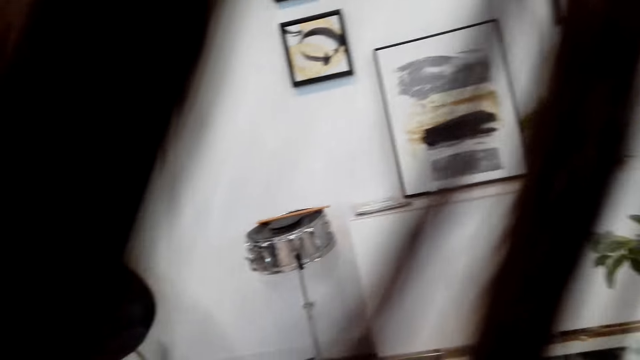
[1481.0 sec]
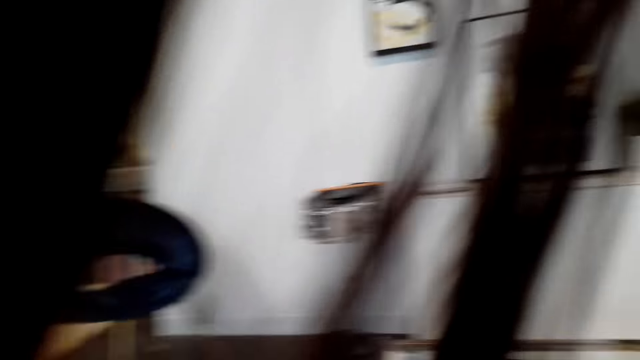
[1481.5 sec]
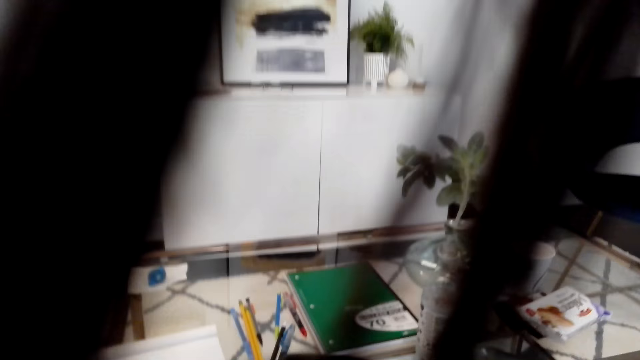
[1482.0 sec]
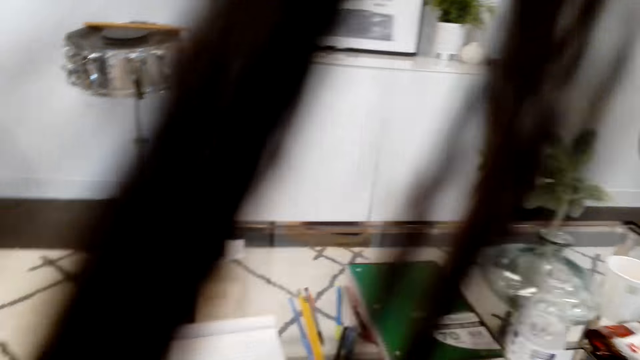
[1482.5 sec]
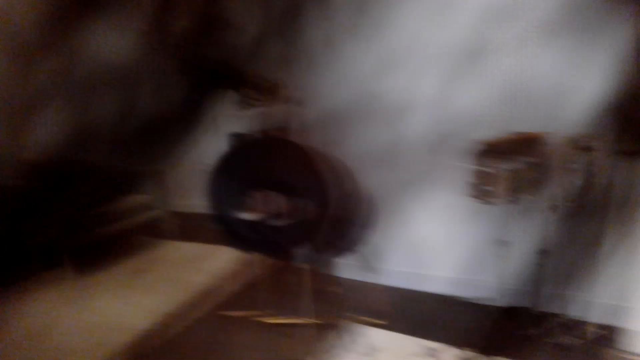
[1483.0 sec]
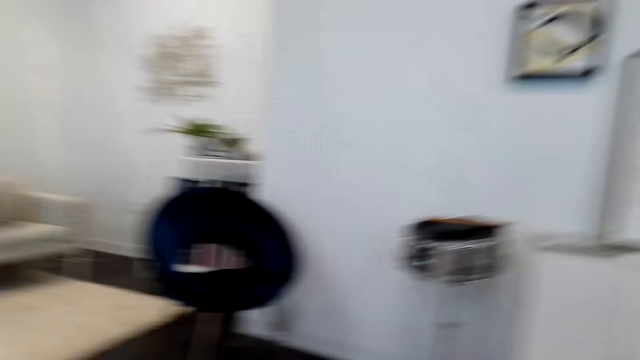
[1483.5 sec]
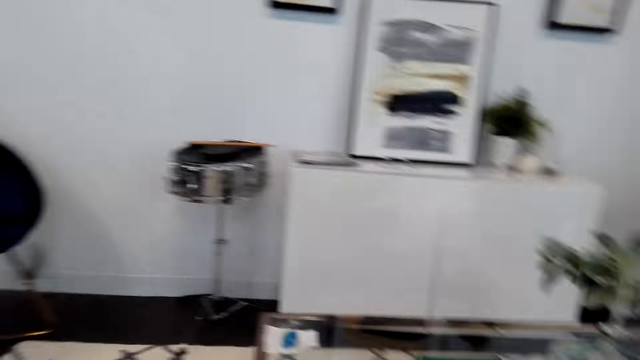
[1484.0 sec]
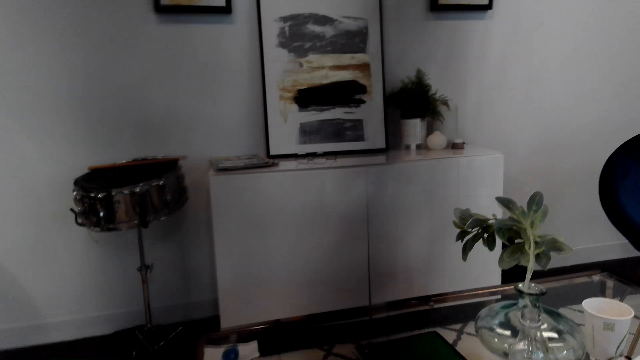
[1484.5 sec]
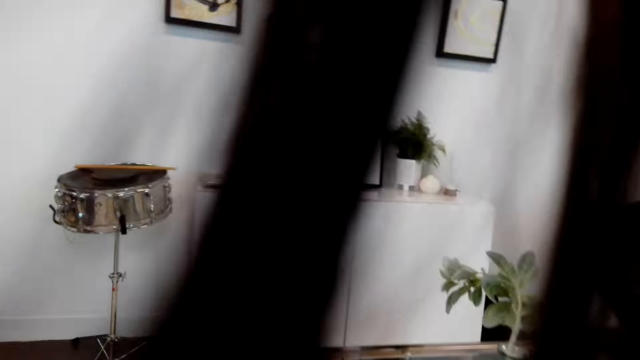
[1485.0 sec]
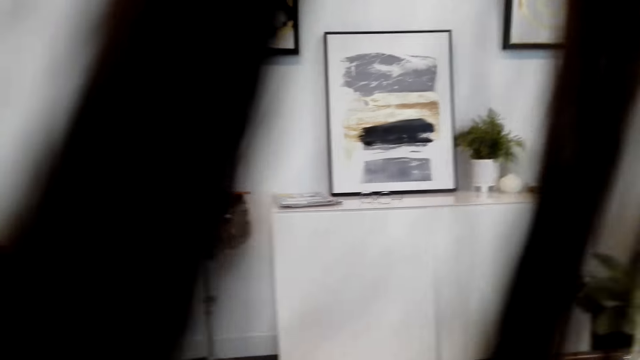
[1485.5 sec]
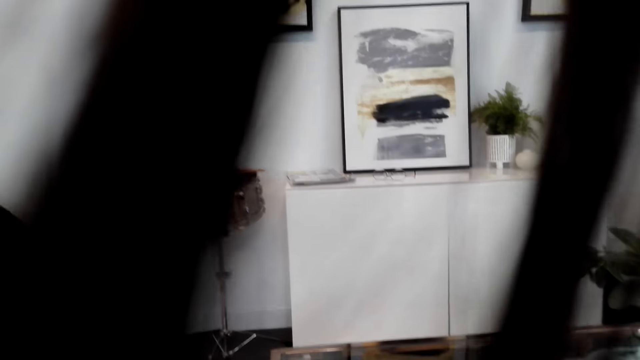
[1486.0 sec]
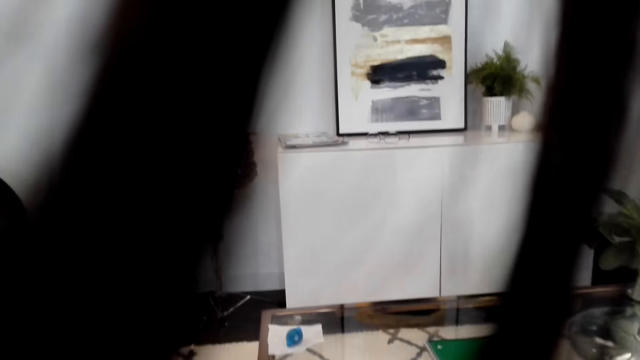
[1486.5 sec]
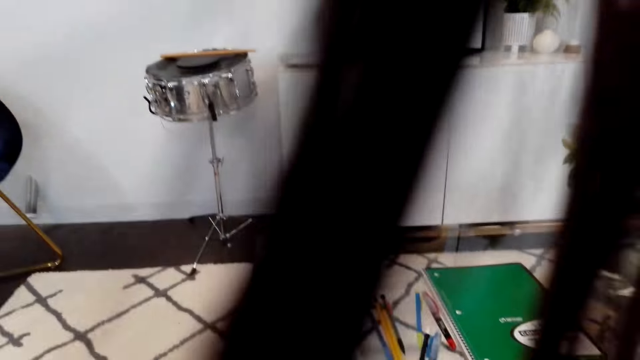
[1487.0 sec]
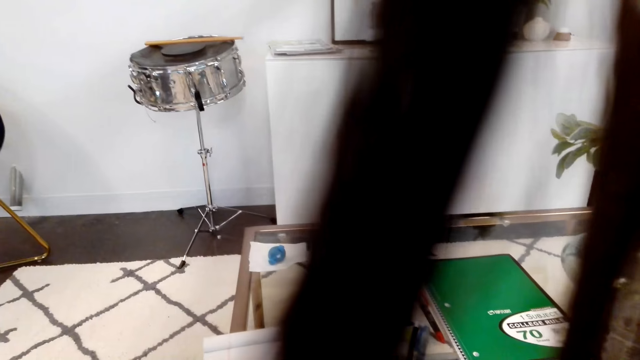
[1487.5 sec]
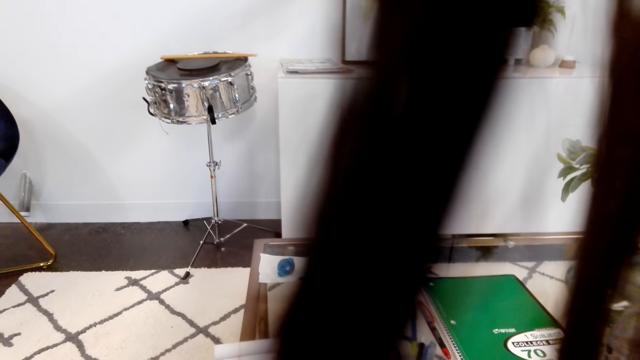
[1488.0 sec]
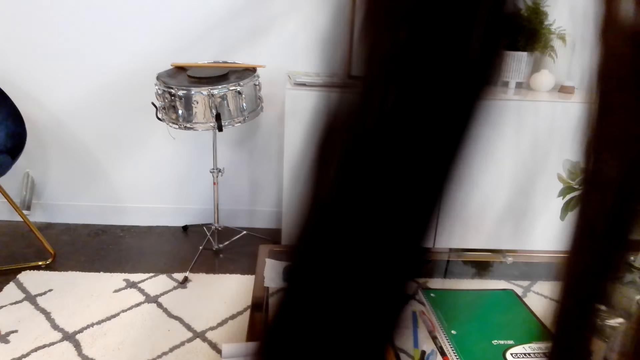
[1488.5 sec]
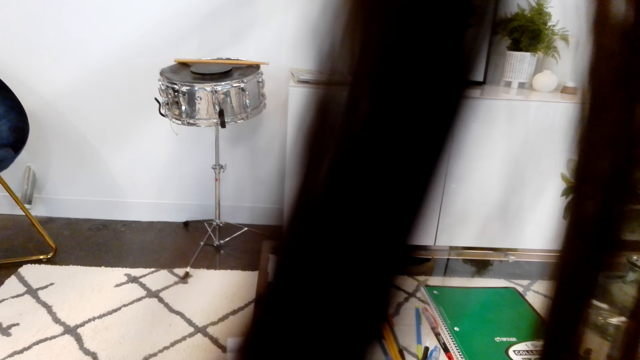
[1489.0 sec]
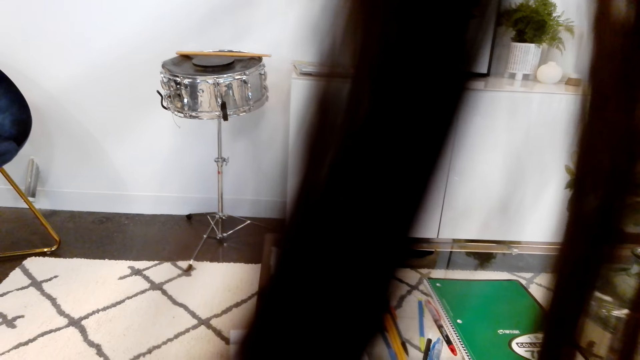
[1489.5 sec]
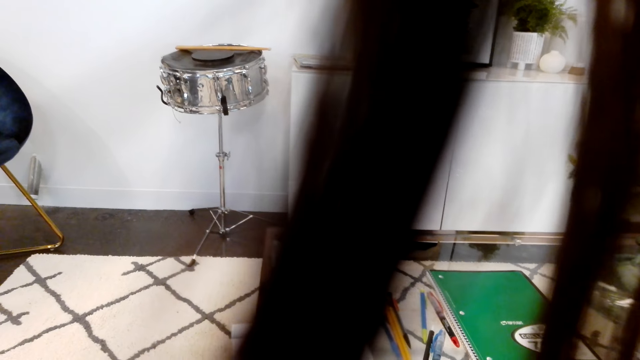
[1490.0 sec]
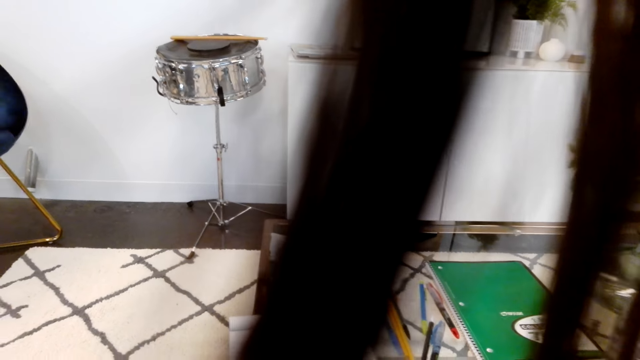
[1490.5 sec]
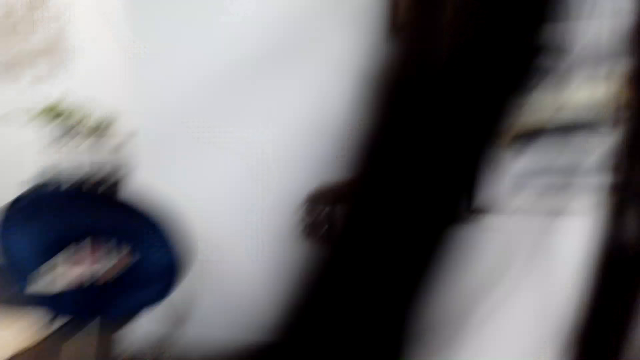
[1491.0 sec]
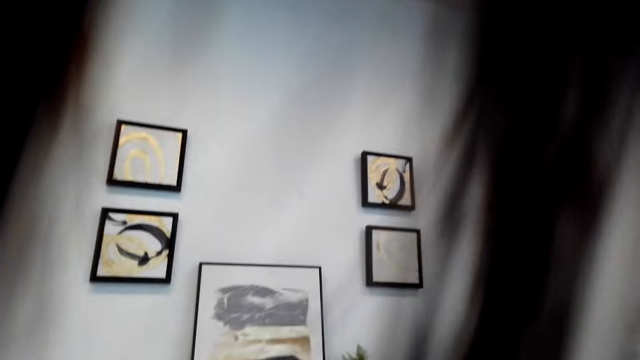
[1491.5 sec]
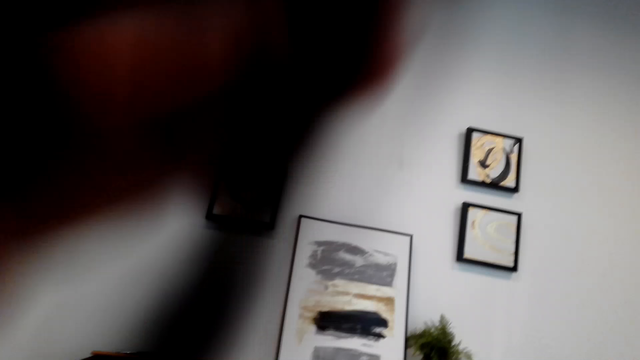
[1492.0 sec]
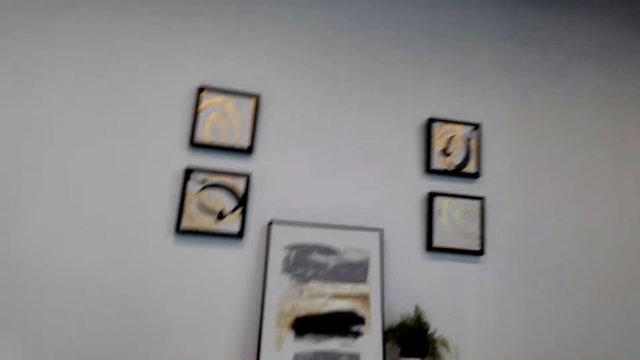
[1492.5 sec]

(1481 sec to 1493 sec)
The camera wearer operates a phone. They stare at the wall.

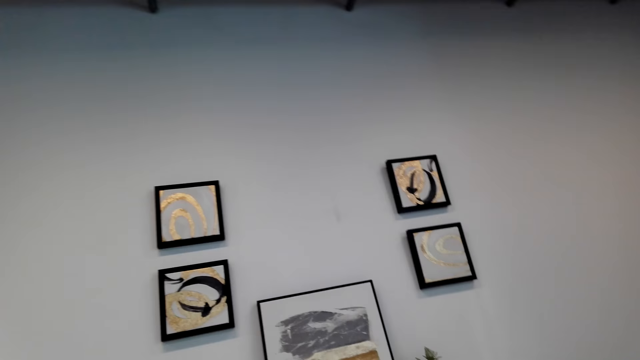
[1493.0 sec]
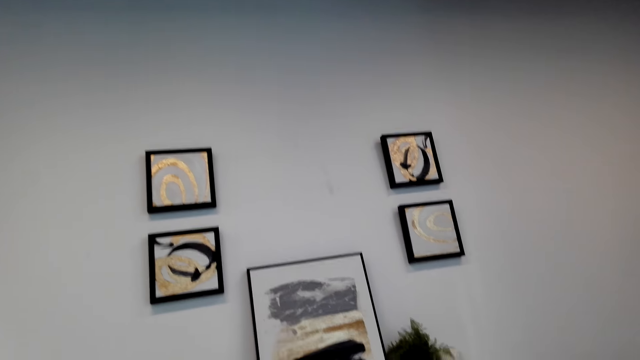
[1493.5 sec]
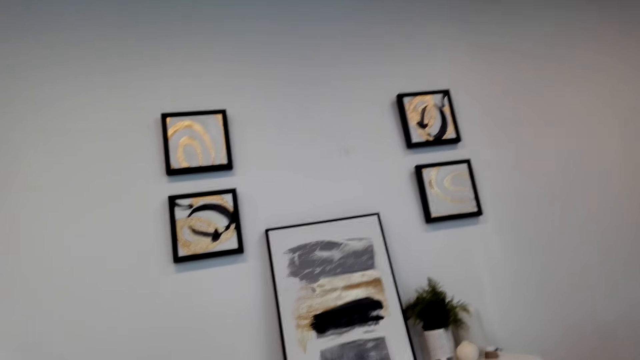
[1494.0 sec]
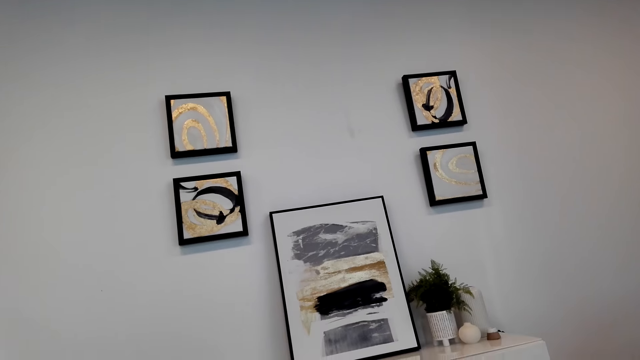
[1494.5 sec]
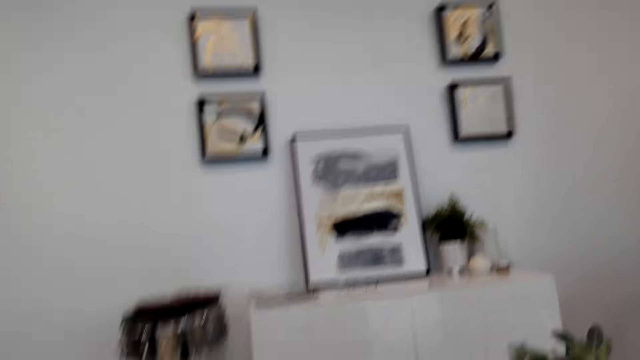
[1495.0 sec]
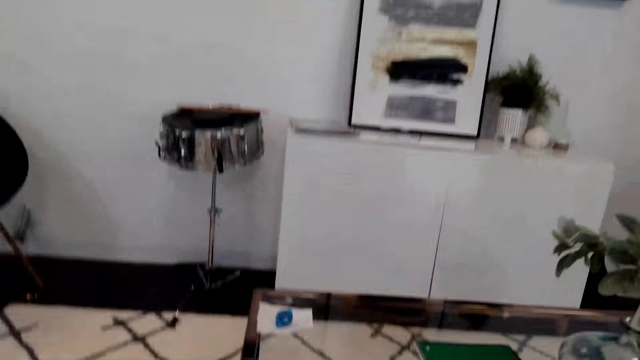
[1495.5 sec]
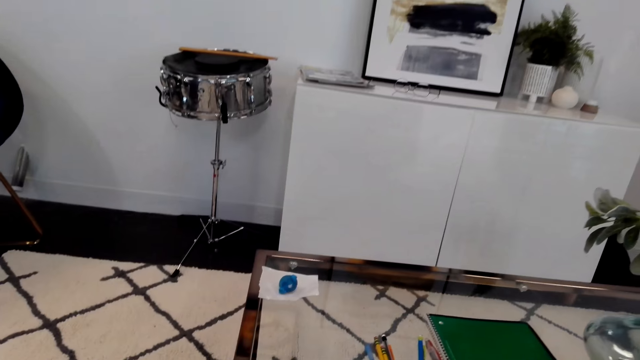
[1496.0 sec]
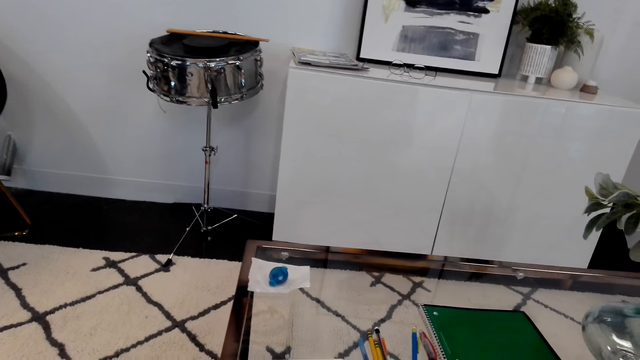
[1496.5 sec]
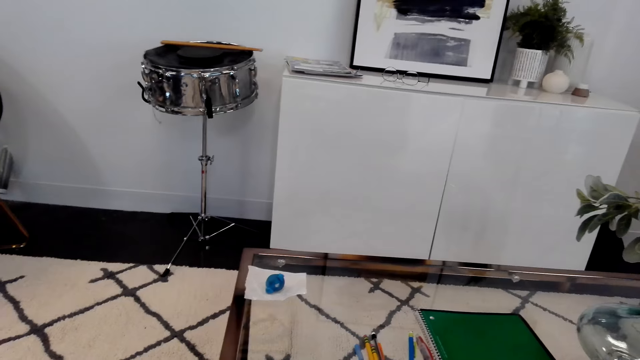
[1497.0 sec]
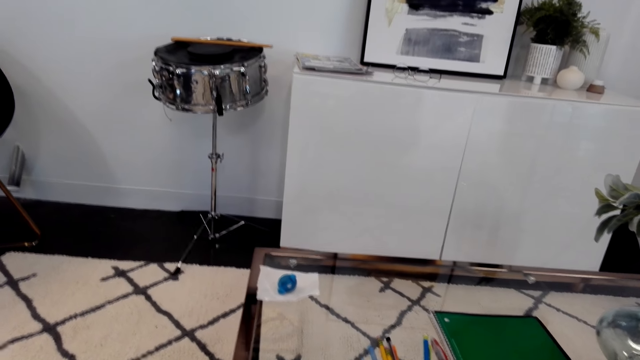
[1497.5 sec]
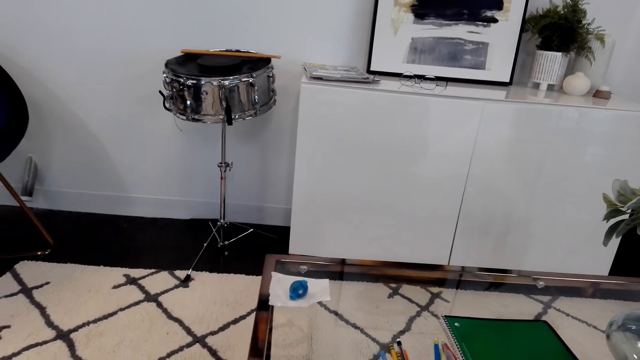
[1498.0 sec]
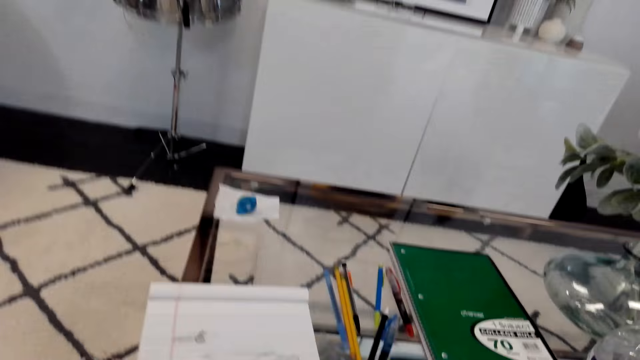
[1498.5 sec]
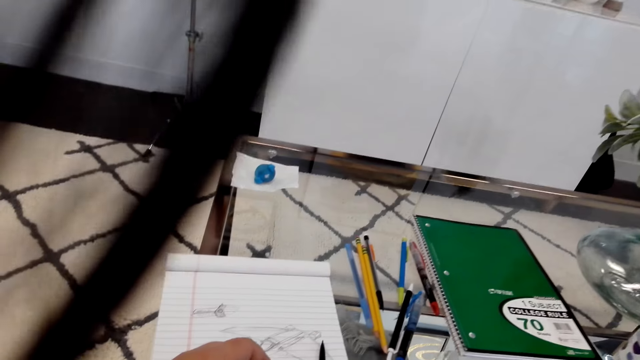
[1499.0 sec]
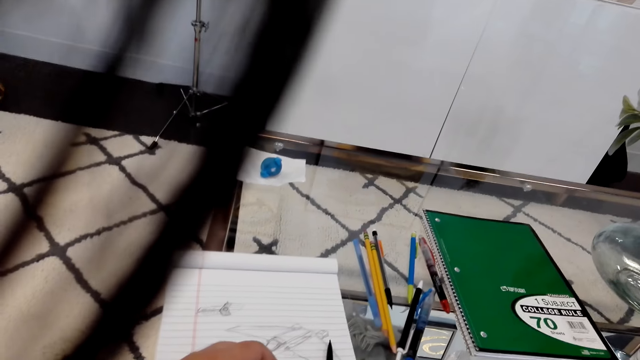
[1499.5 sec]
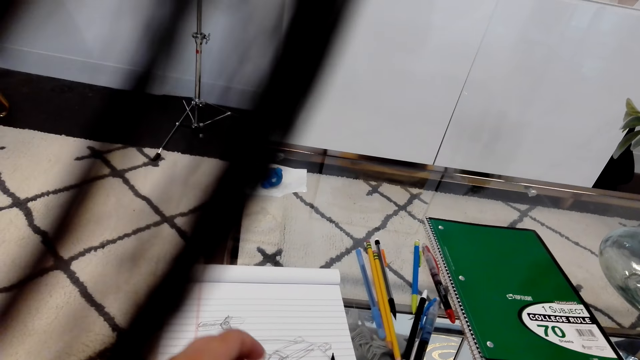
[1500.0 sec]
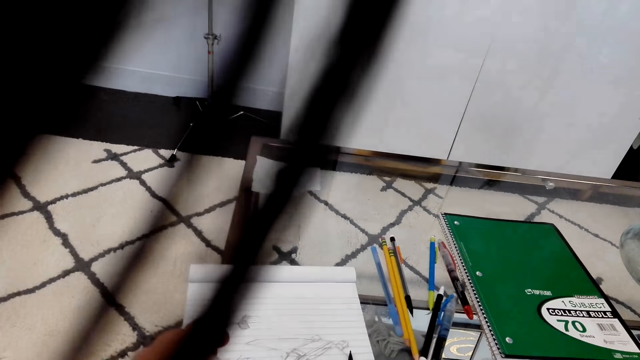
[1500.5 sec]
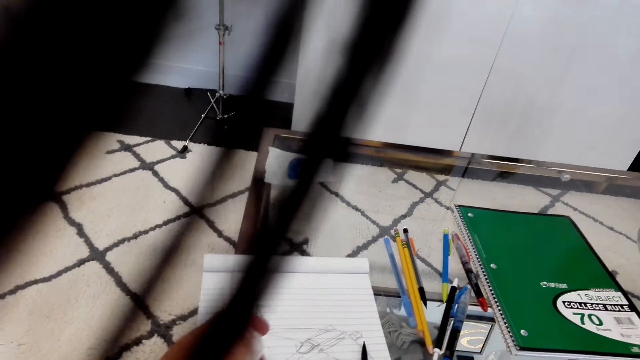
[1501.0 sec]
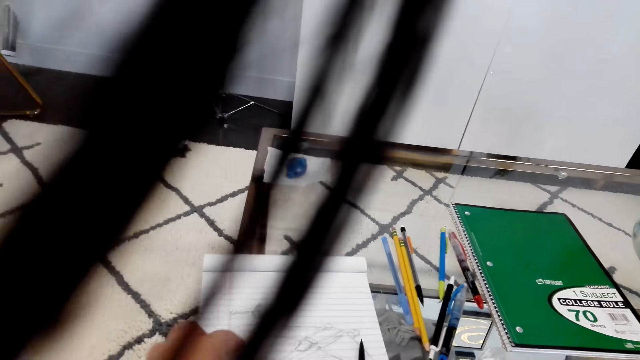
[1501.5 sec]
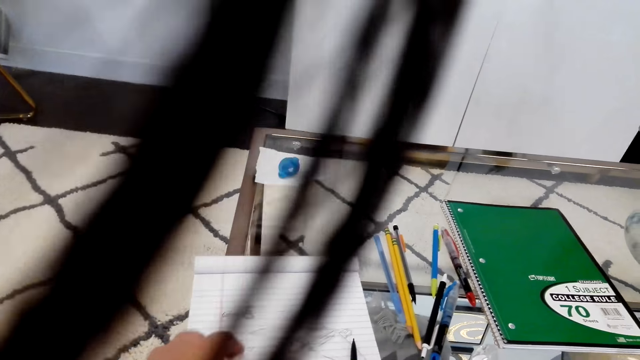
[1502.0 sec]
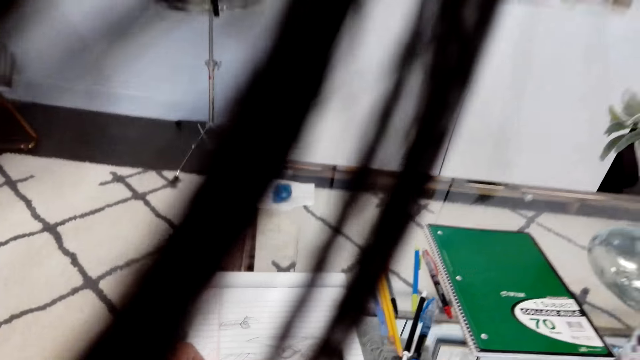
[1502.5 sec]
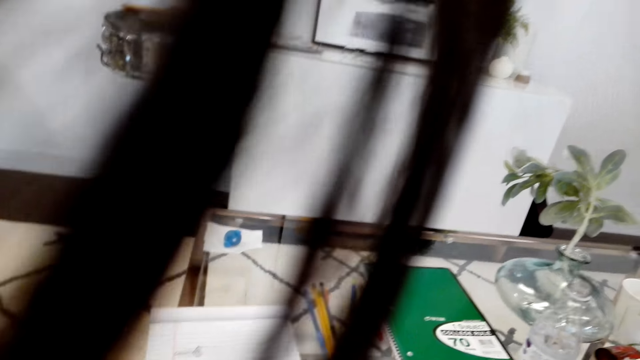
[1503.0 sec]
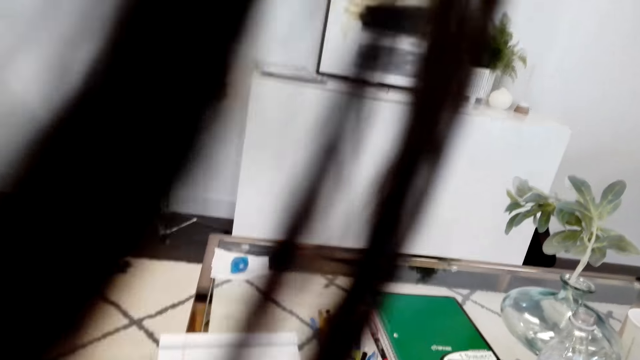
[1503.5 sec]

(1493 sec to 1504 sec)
The camera wearer stares at the table. They look at the book on the table. They move a hand.
